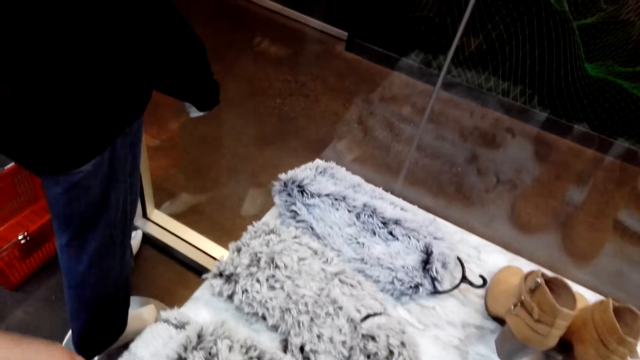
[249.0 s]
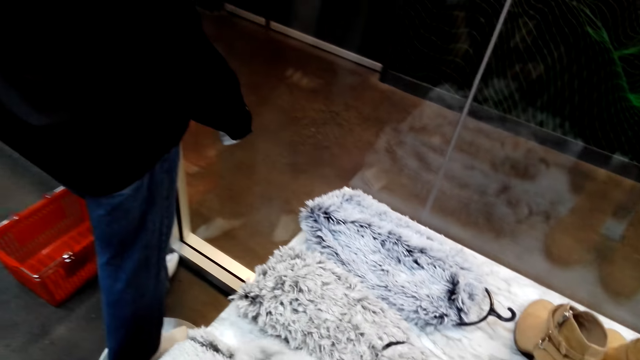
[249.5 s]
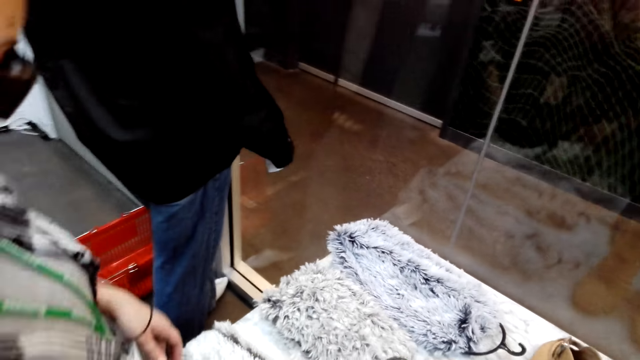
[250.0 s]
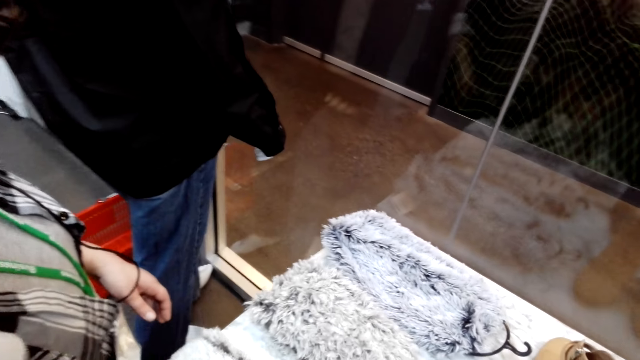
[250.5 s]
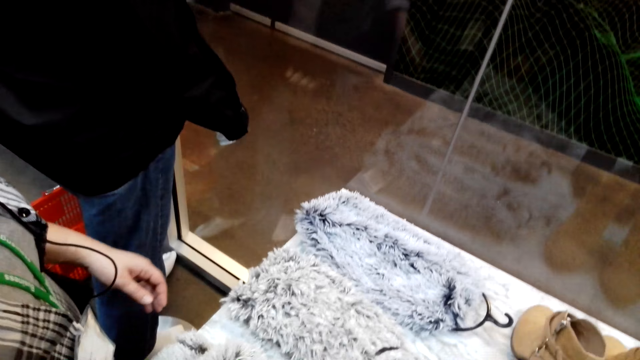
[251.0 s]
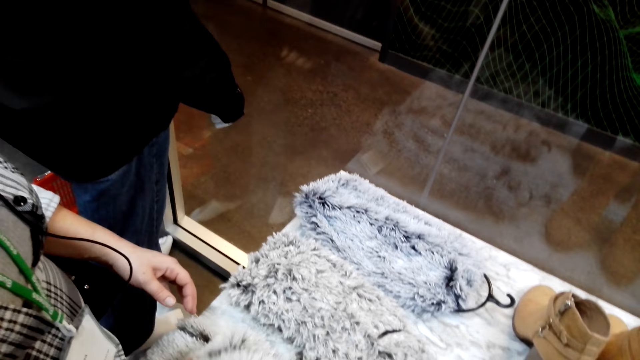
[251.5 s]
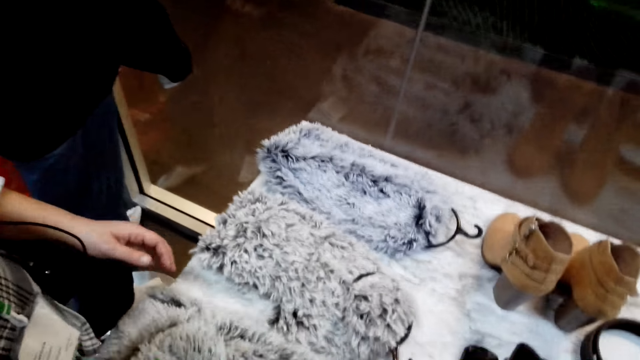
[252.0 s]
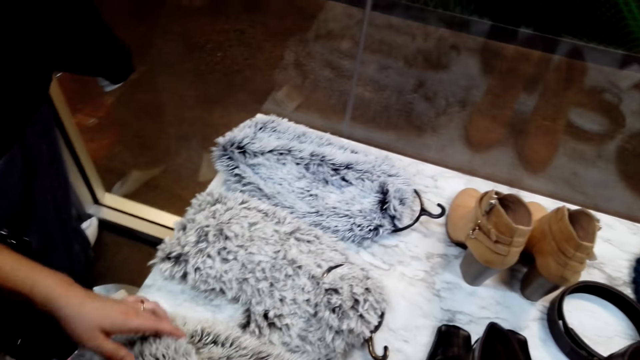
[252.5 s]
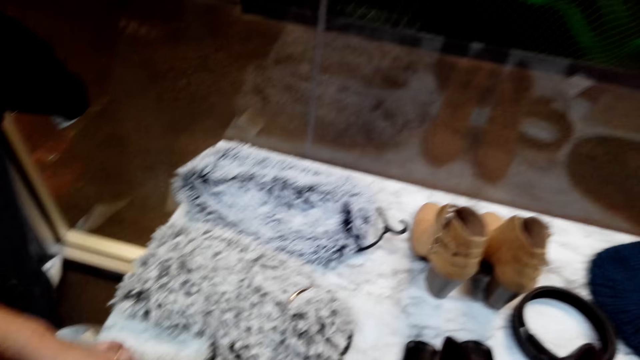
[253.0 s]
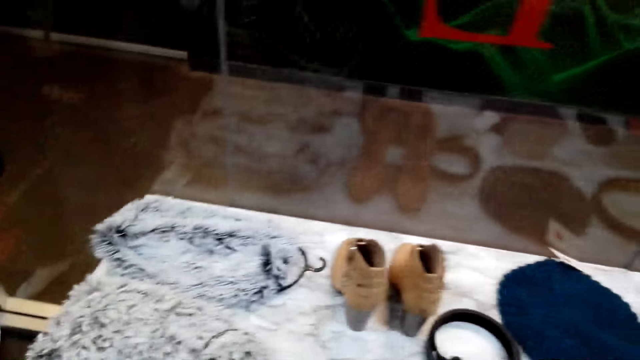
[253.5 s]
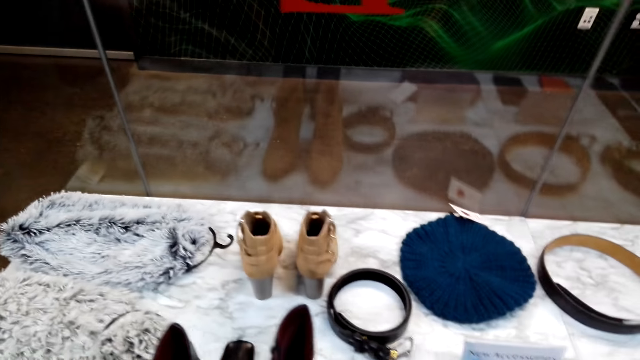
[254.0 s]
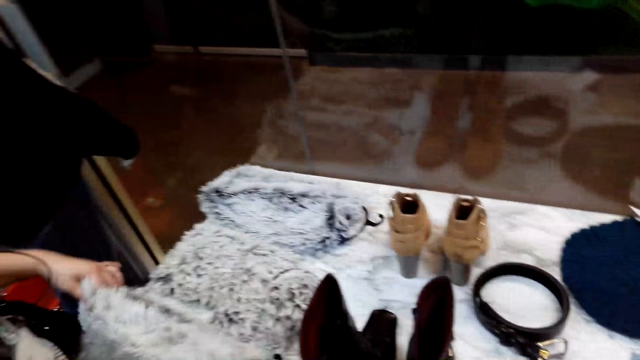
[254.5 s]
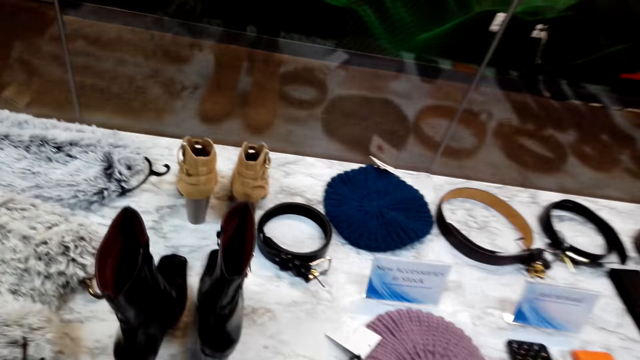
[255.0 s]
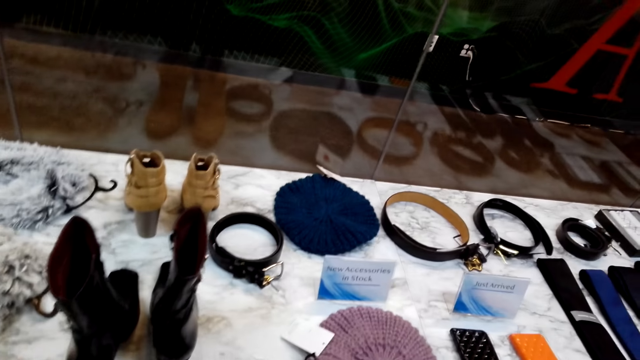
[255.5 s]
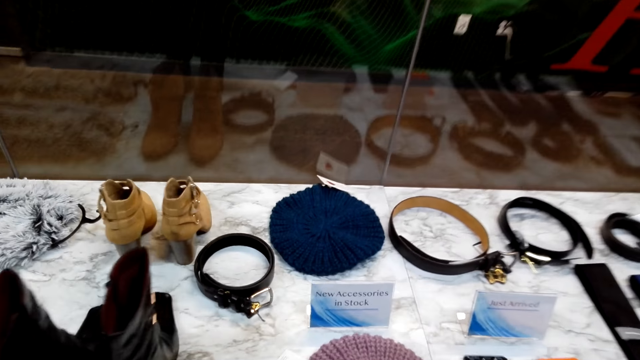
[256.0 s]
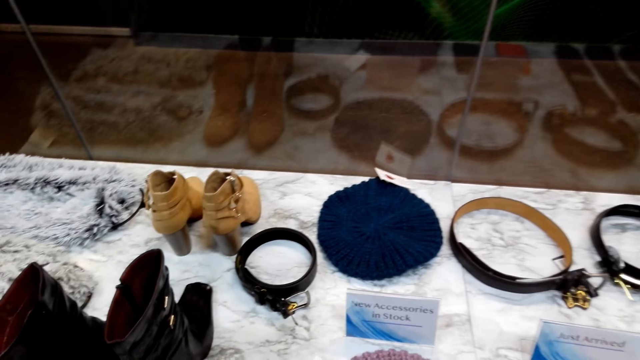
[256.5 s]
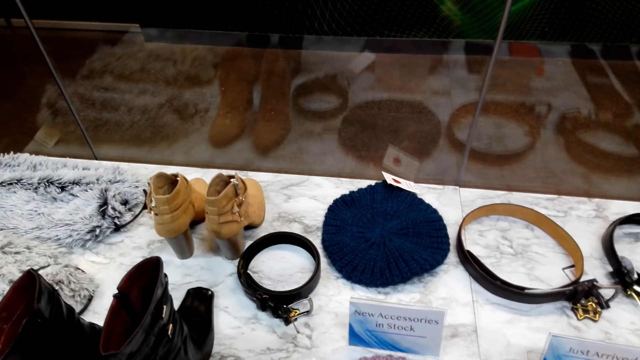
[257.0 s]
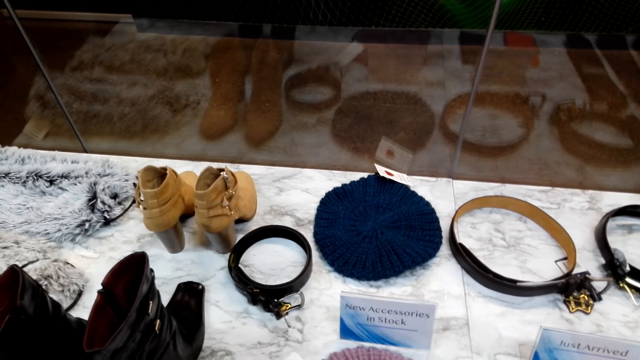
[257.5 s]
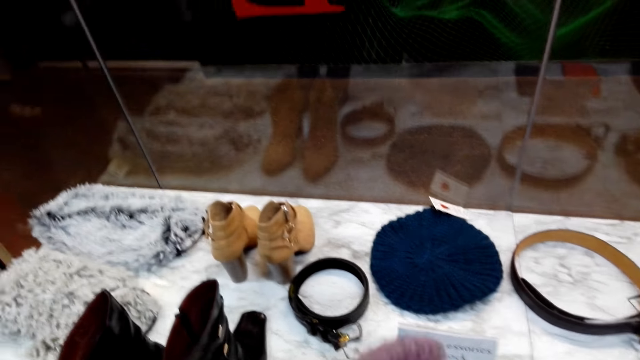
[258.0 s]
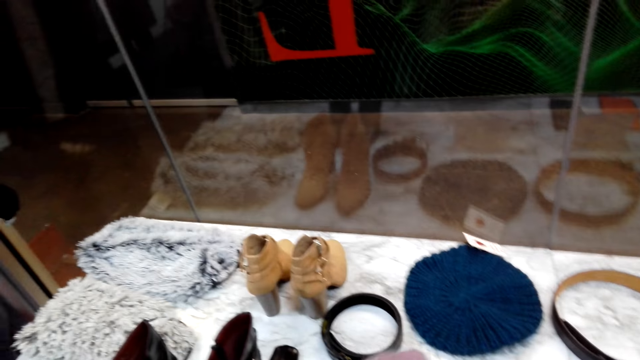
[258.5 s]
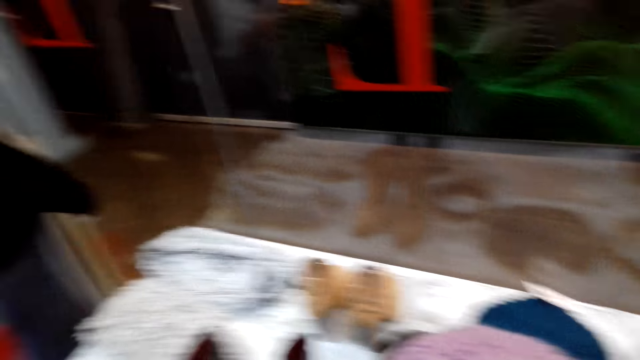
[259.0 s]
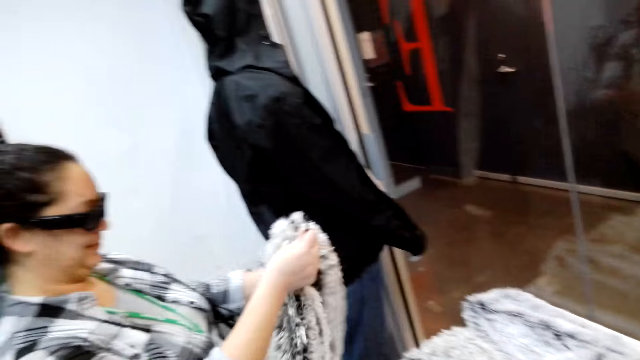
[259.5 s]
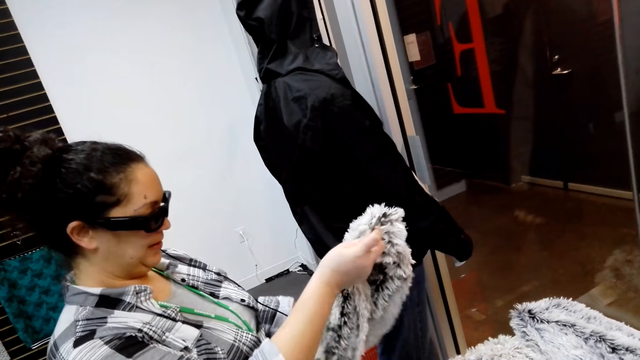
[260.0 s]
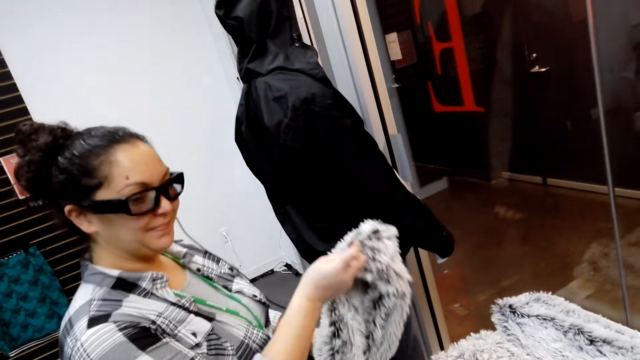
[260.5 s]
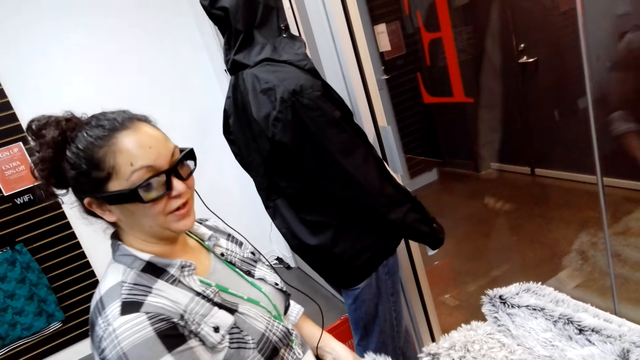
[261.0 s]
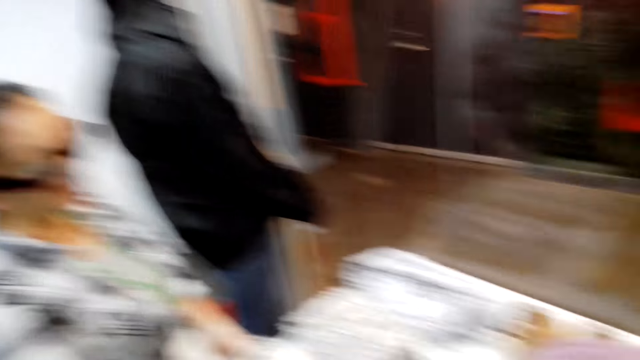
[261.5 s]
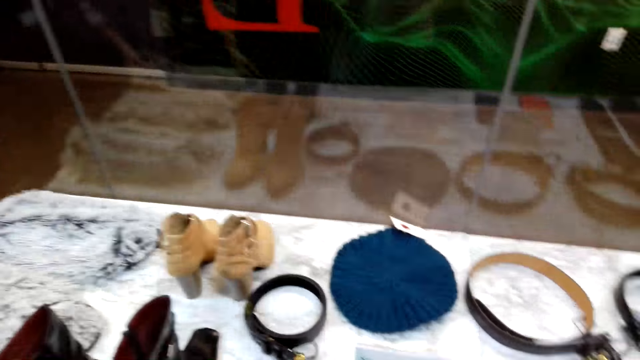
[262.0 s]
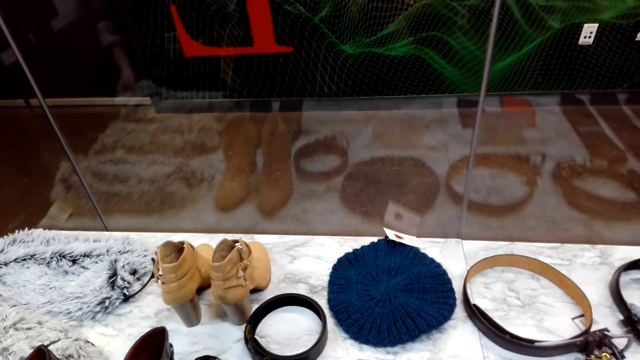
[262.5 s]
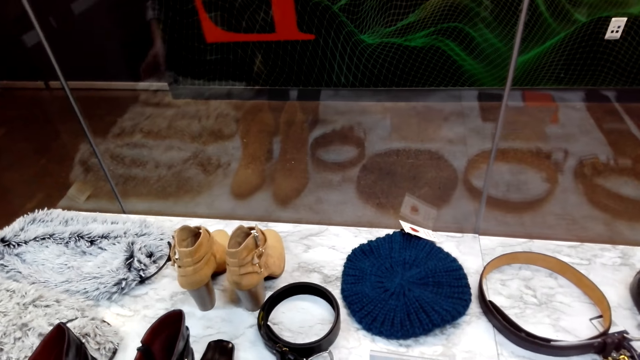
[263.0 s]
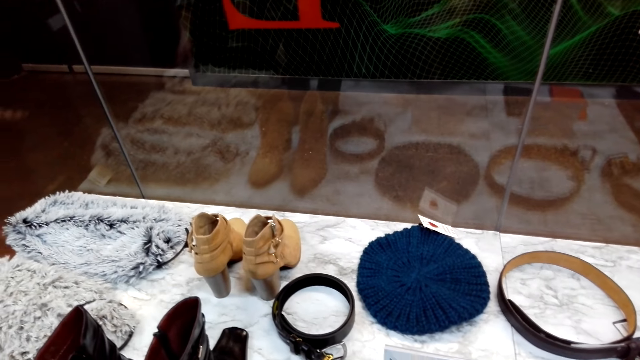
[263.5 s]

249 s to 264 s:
The camera wearer looks at scarves. A lady looks at scarves. The lady touches a scarf. The camera wearer picks up a hat. The lady looks at the scarf. The lady talks.

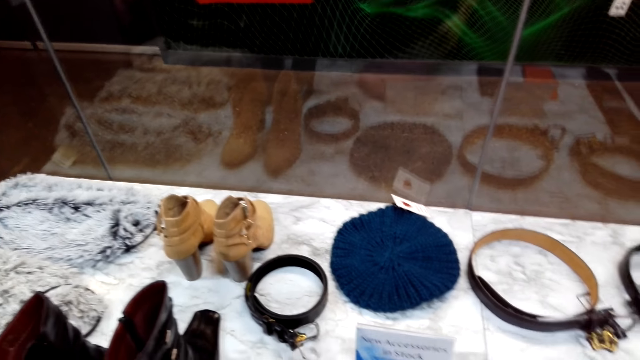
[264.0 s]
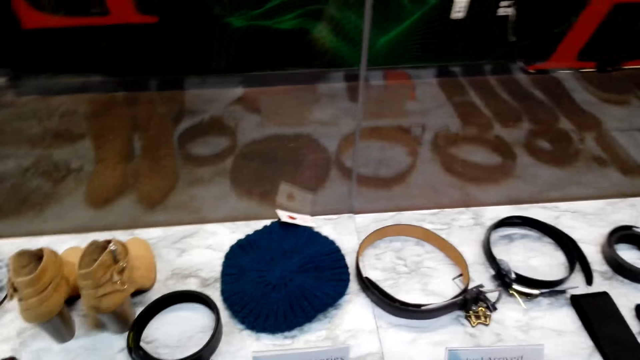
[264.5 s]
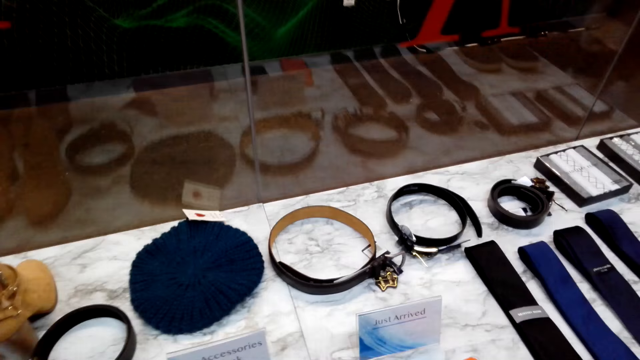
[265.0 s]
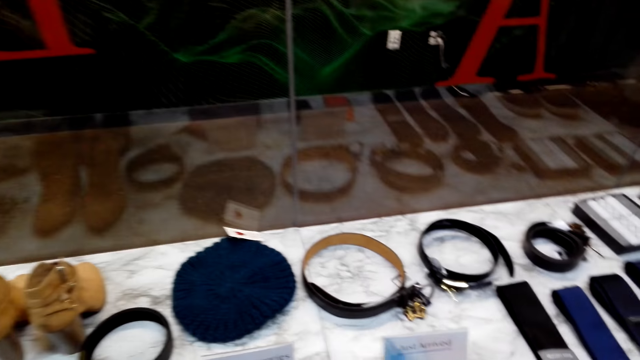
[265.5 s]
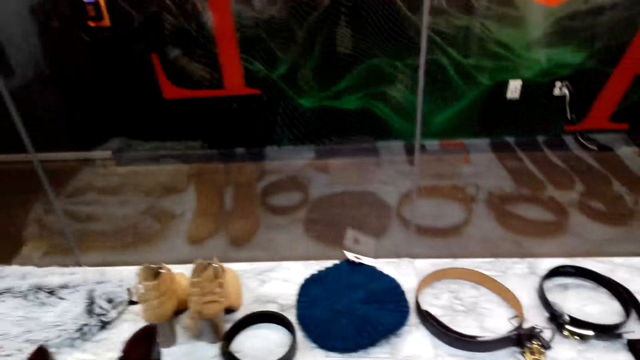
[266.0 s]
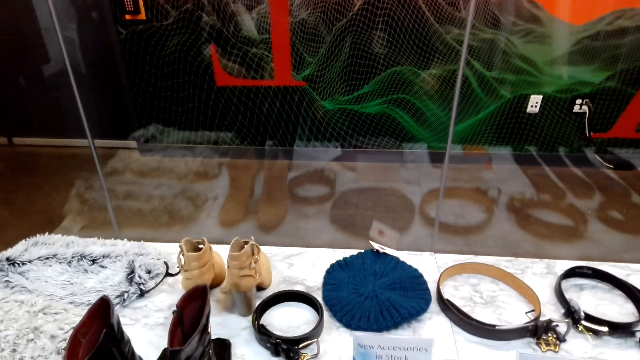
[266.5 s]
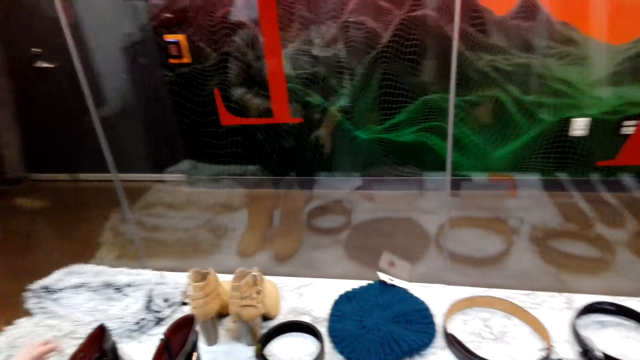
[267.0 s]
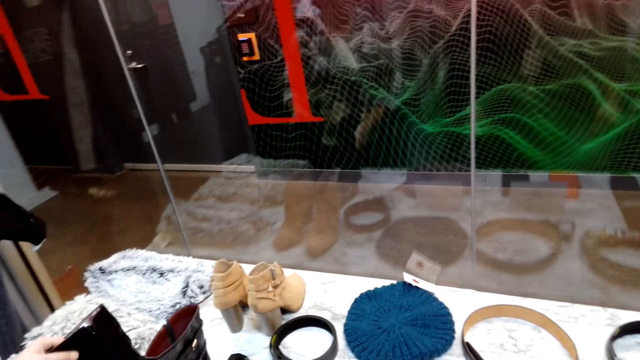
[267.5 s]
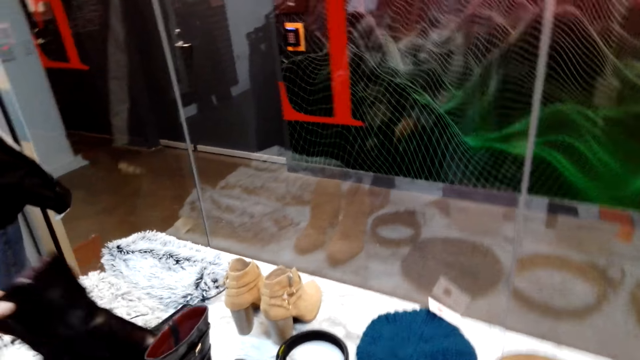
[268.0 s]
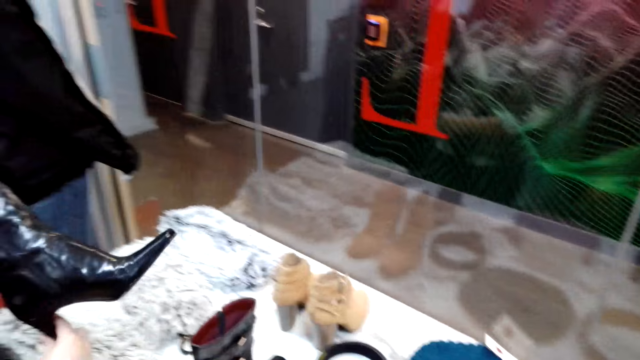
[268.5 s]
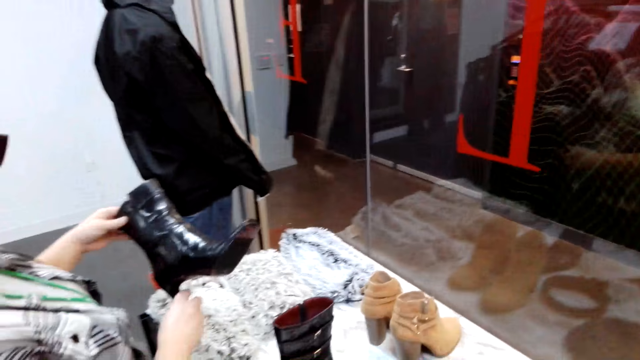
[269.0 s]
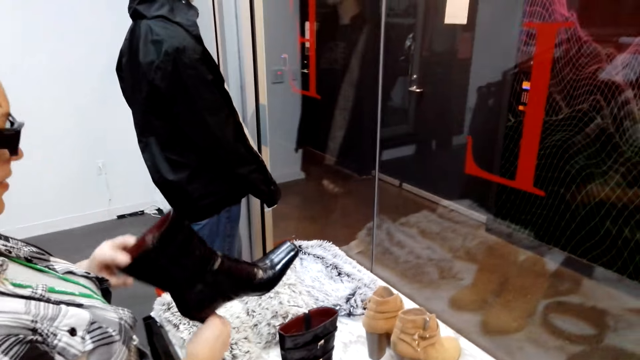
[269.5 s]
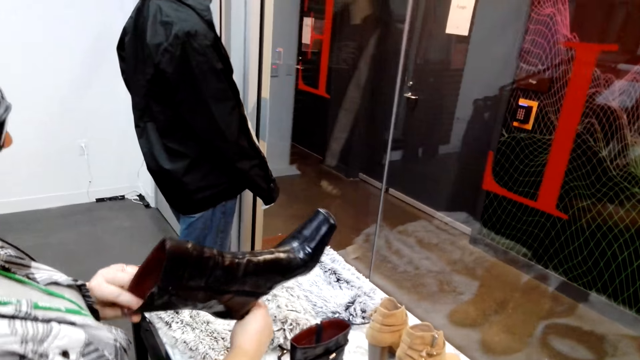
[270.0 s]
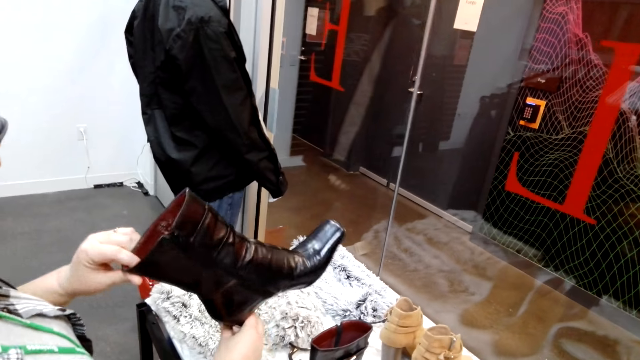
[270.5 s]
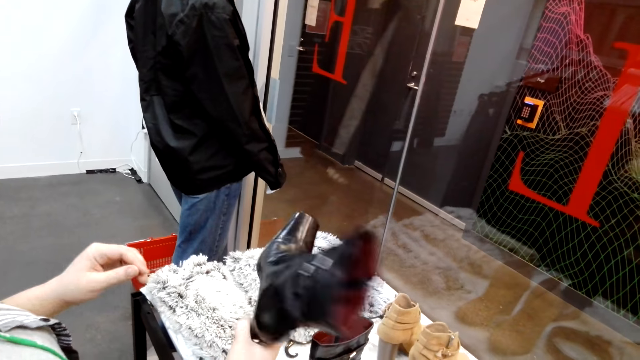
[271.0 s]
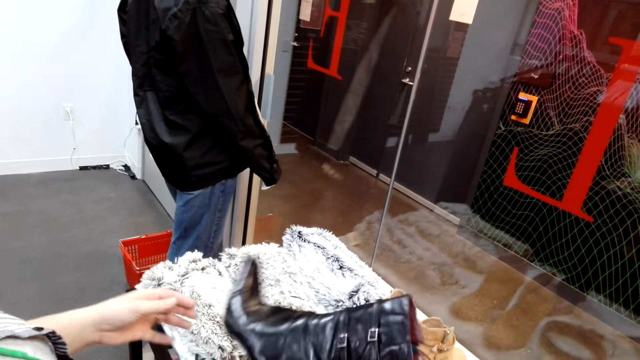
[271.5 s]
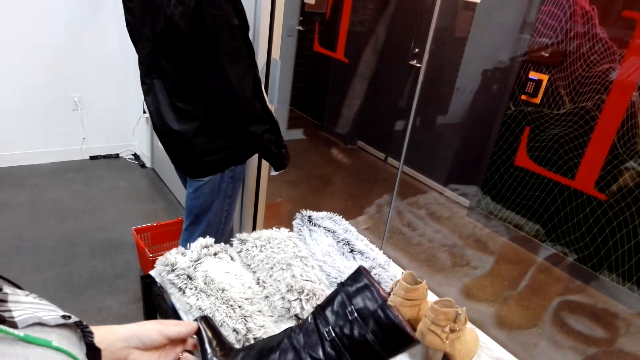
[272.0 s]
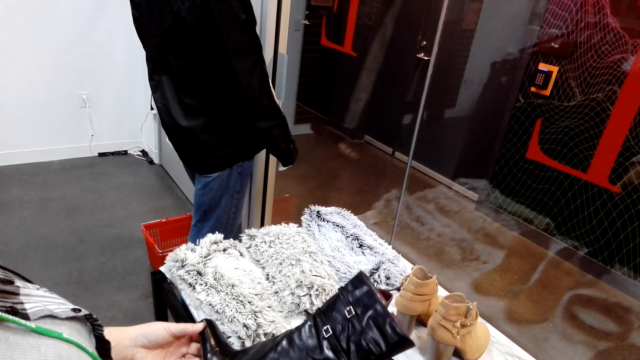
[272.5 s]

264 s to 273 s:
A woman picks up a pair of boots. The woman looks at the boot.
